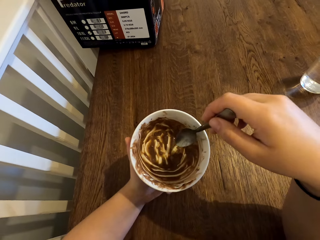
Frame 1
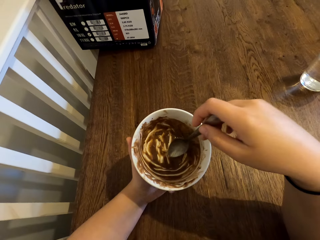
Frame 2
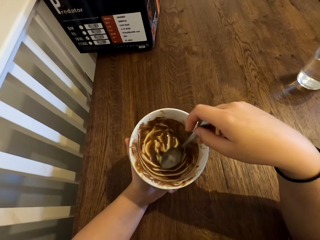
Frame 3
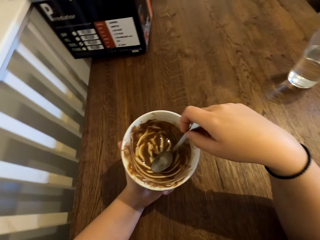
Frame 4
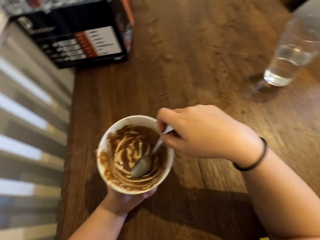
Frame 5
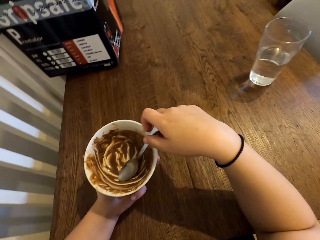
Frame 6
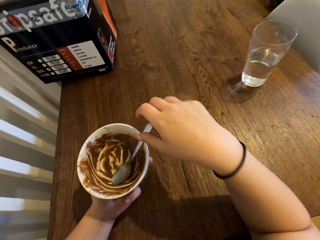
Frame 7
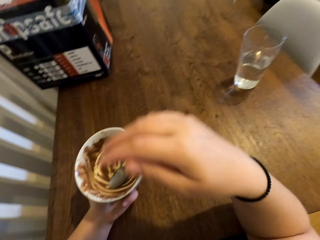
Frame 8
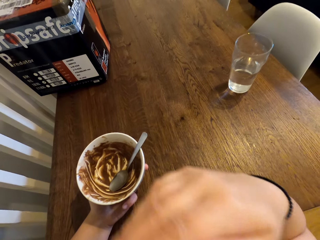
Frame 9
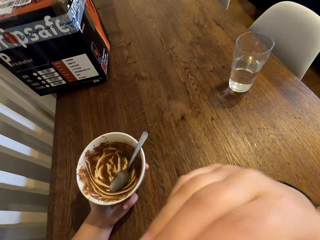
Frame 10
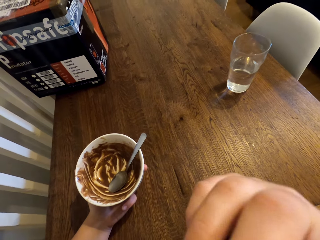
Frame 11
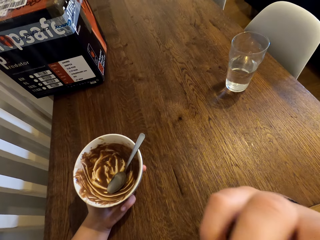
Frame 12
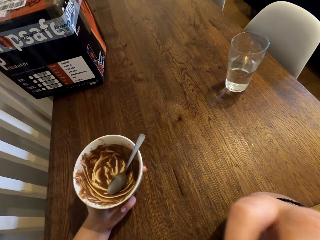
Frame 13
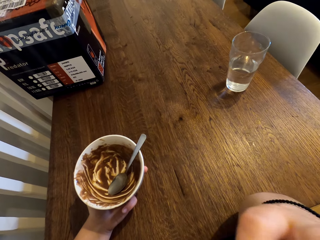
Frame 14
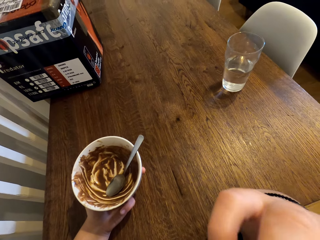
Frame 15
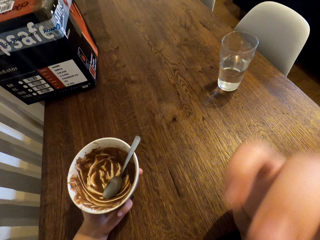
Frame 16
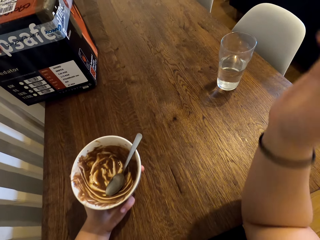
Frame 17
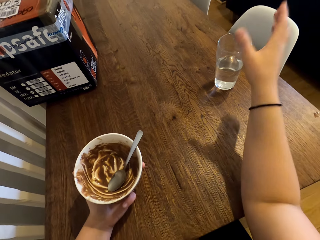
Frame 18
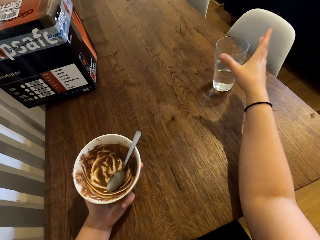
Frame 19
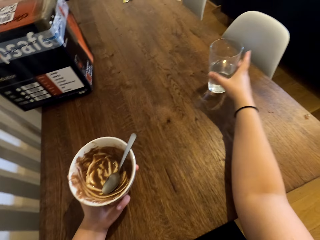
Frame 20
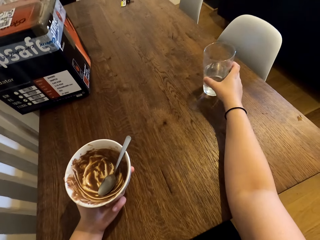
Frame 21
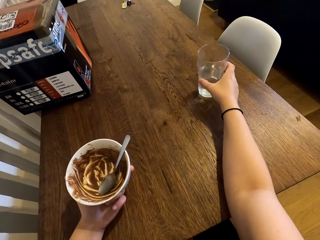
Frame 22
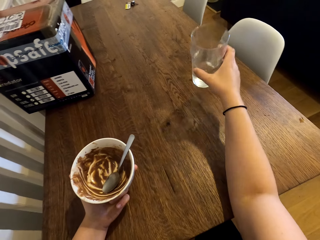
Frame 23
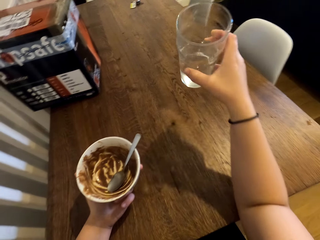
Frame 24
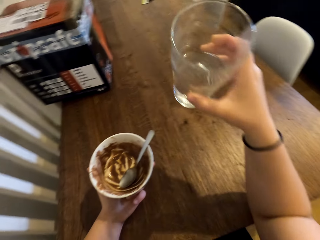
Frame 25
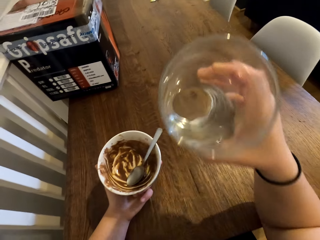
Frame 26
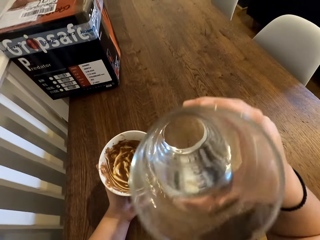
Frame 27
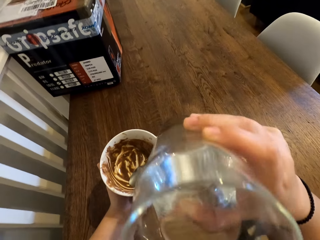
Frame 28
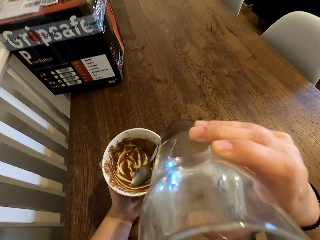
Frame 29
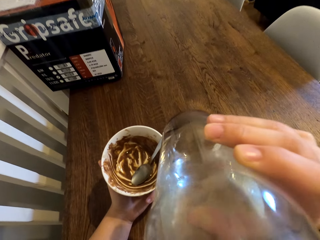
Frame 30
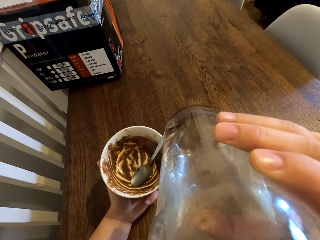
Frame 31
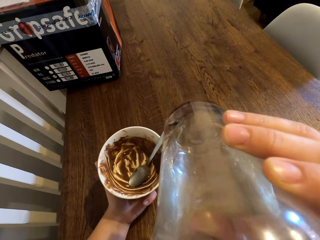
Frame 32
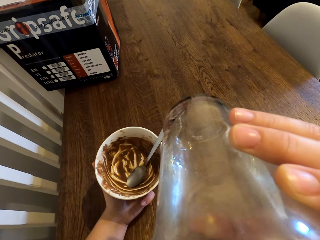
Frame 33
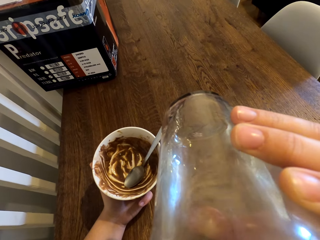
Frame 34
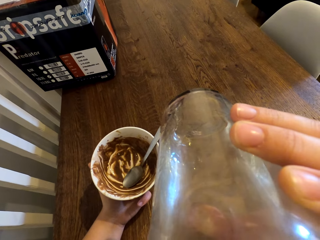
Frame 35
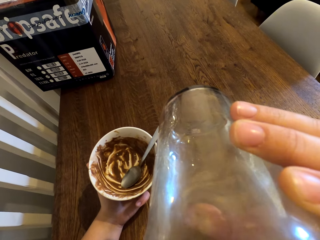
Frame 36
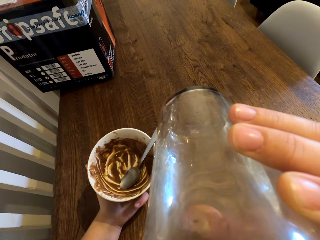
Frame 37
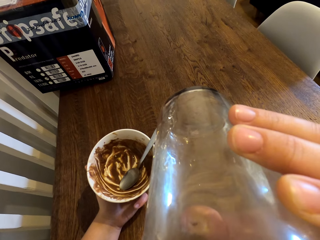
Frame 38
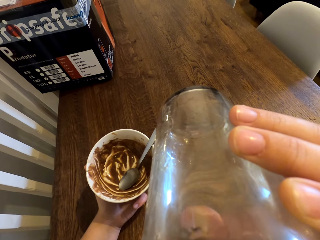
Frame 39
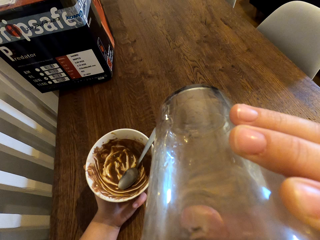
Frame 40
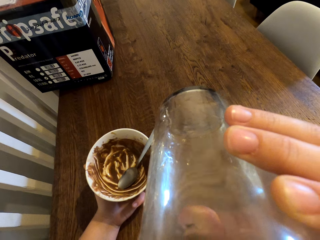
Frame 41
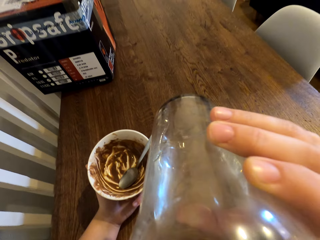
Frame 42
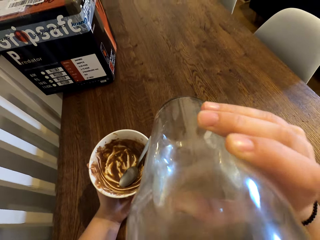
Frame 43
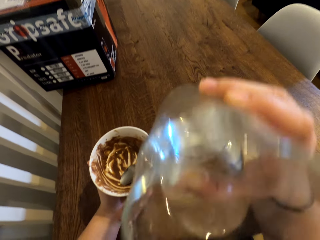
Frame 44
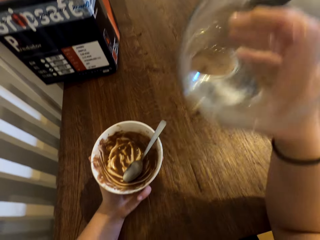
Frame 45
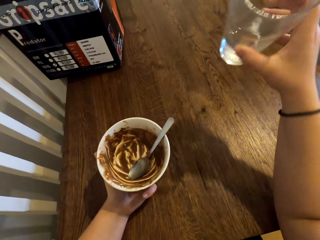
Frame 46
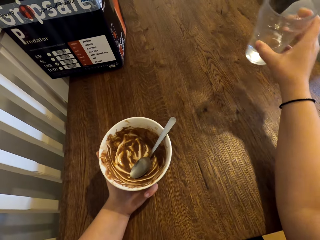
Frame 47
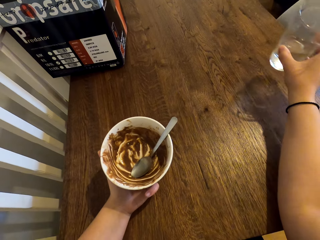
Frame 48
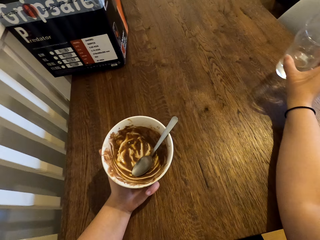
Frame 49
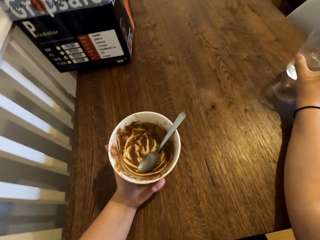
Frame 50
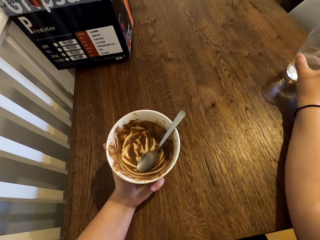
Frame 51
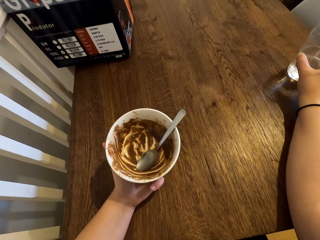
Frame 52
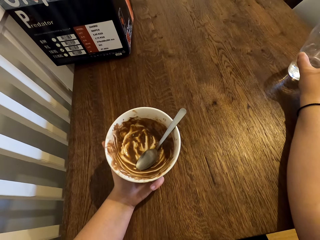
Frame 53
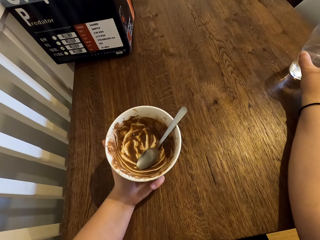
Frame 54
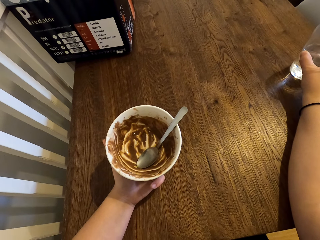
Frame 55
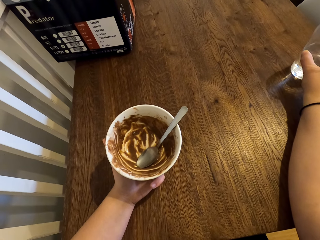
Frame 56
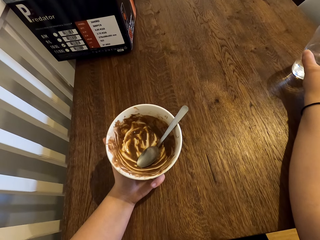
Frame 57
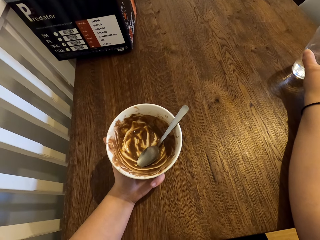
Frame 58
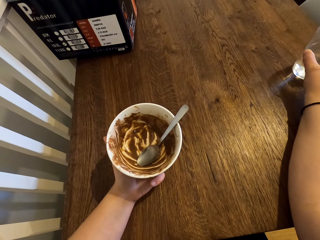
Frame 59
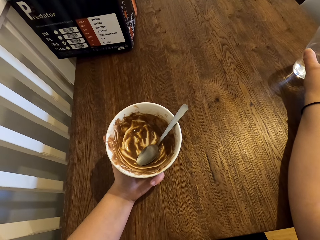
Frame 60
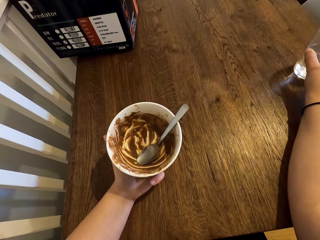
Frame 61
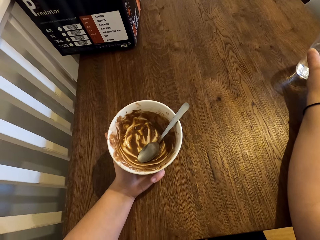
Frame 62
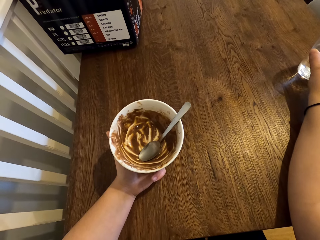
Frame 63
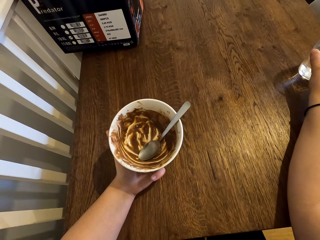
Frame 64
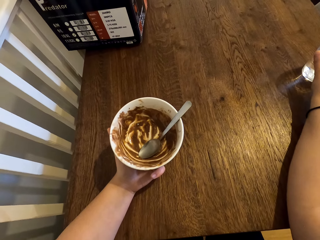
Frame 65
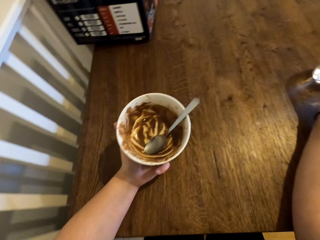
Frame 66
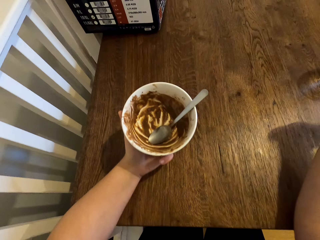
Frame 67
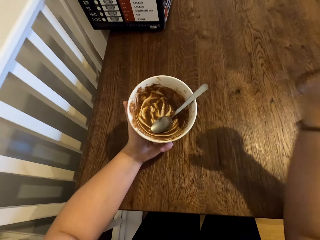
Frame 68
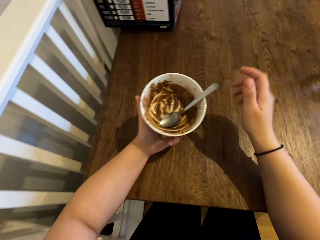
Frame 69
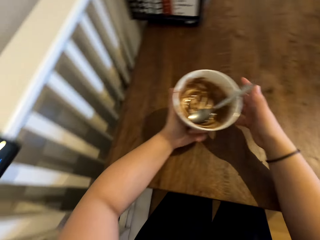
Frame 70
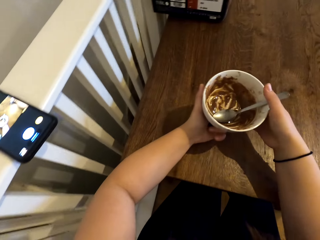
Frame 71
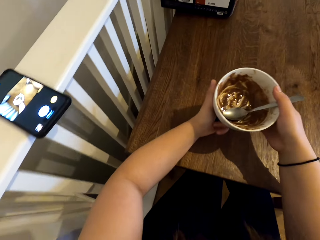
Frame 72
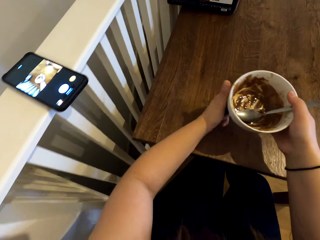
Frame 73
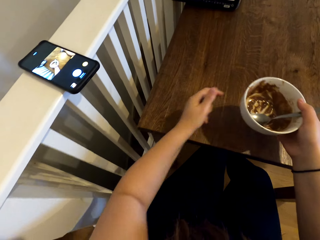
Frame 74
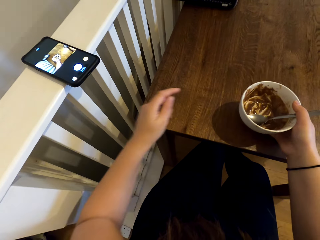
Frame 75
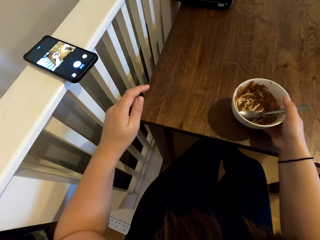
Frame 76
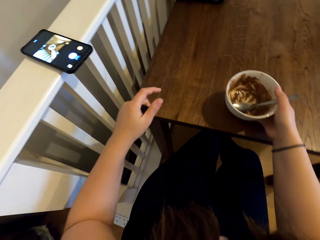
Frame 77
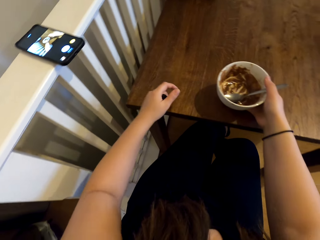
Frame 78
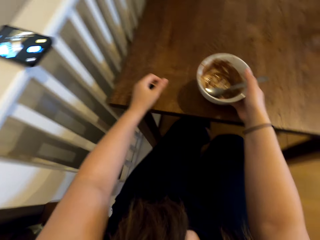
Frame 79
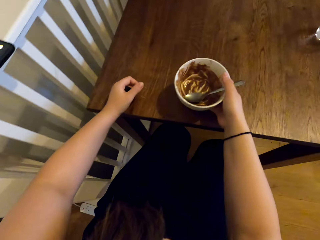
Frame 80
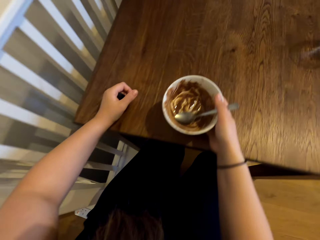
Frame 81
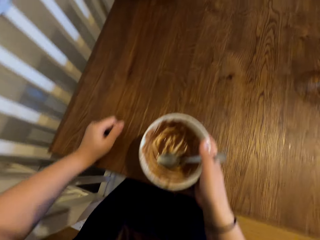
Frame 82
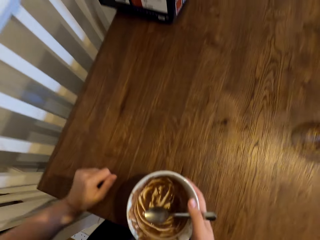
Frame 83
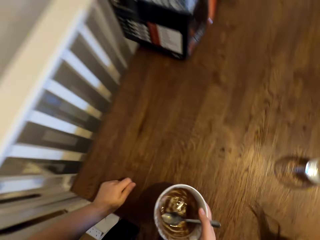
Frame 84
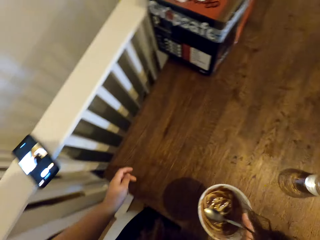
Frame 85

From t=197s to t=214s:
The camera wearer places the spoon in the bowl. She touches her face with her right hand. She picks up the glass of water. She drinks water from the glass. She places the glass on the table. She holds the bowl in her right hand. She moves her left hand. She stands up from the seat.
